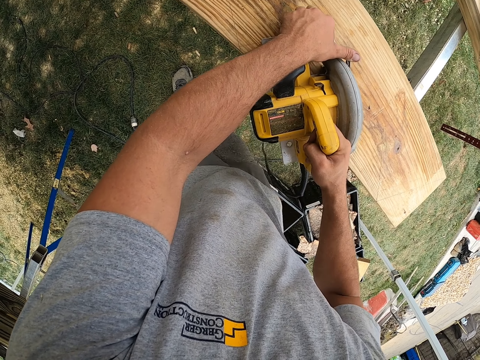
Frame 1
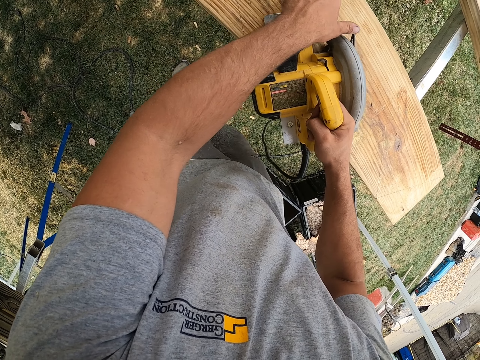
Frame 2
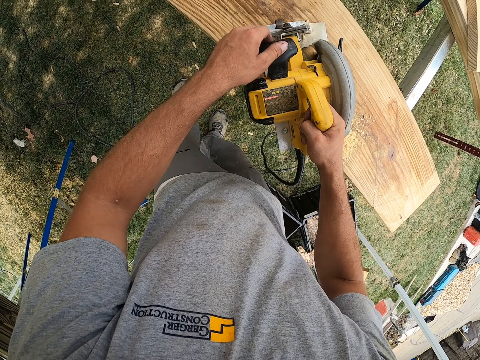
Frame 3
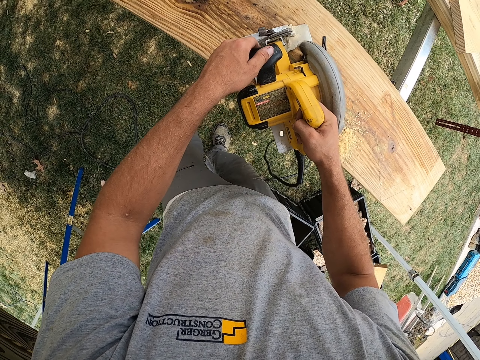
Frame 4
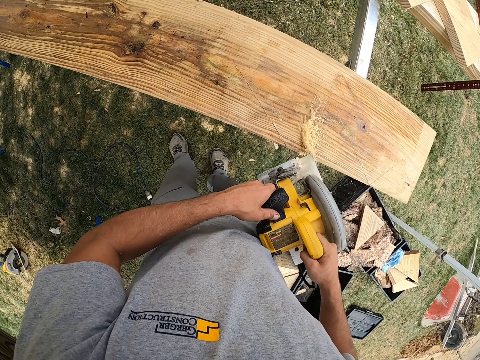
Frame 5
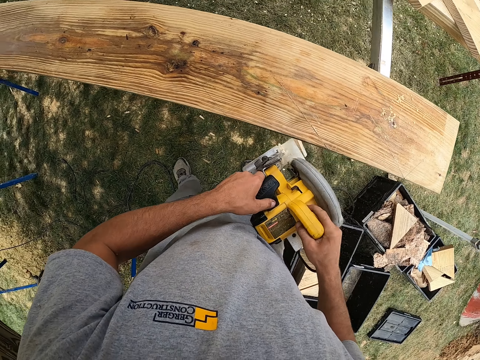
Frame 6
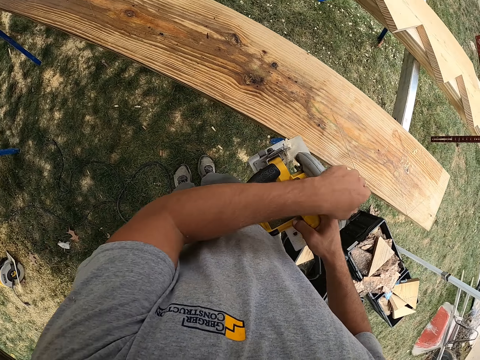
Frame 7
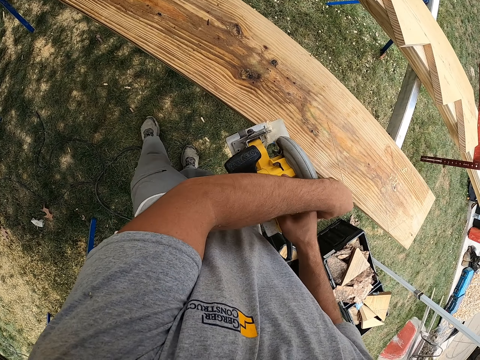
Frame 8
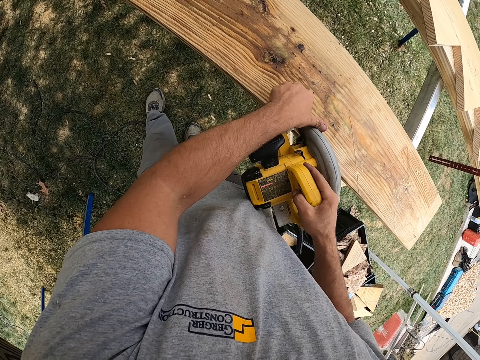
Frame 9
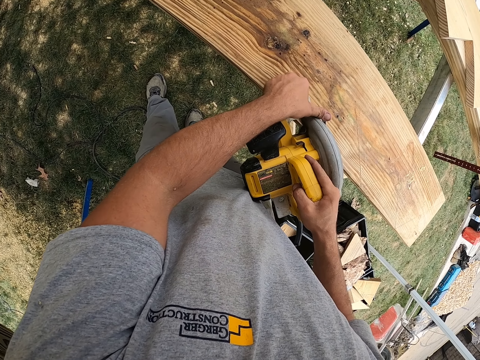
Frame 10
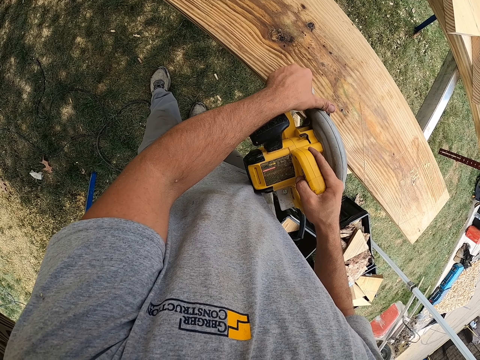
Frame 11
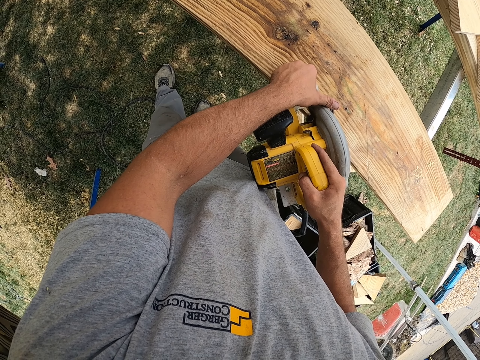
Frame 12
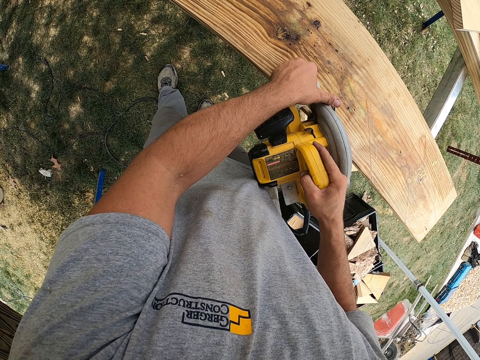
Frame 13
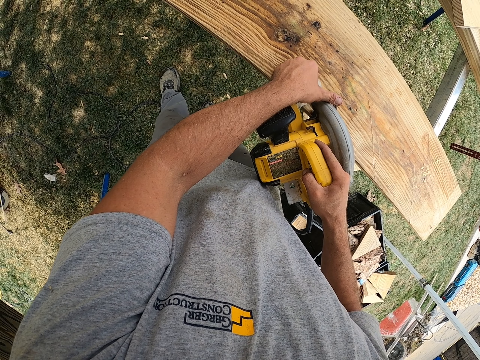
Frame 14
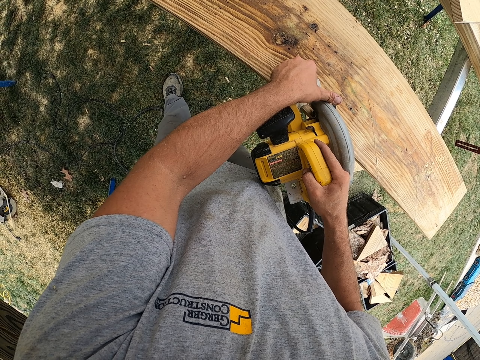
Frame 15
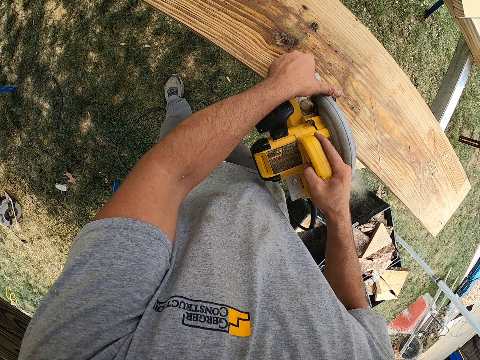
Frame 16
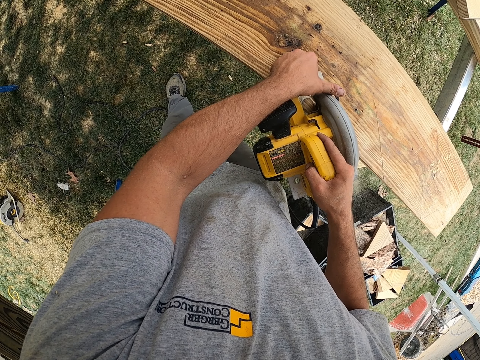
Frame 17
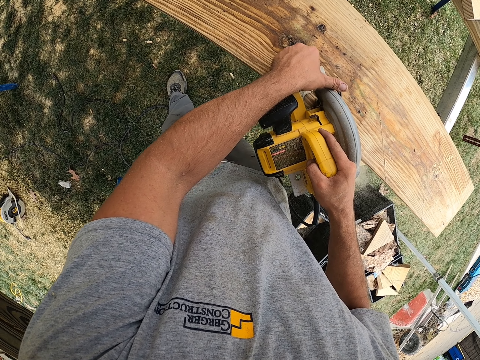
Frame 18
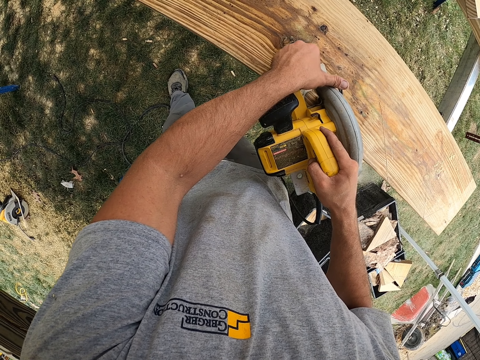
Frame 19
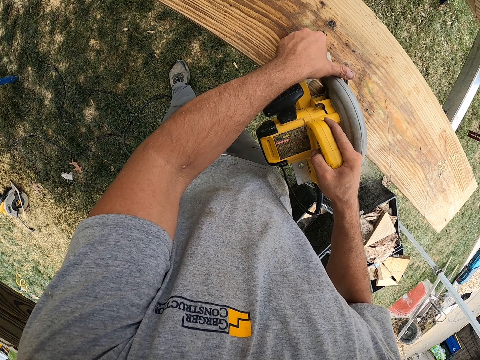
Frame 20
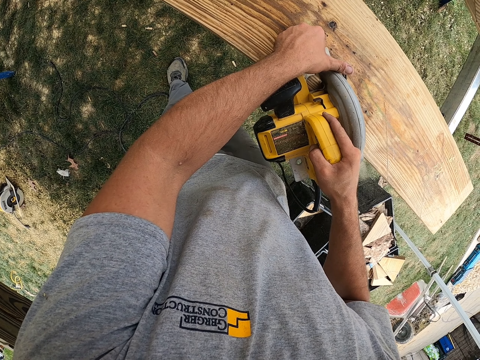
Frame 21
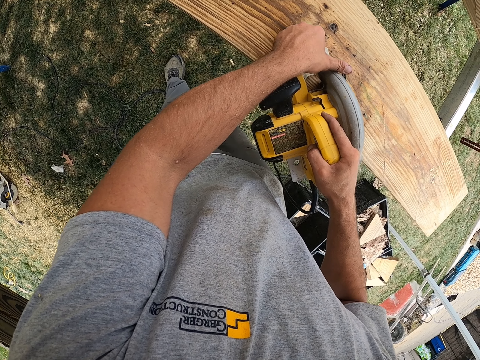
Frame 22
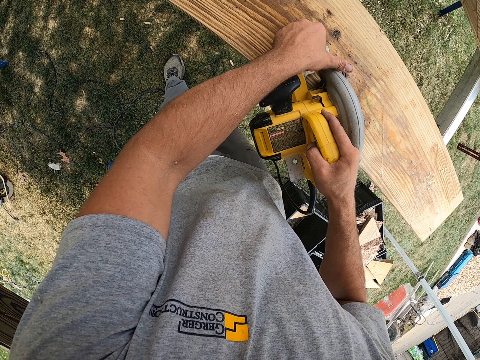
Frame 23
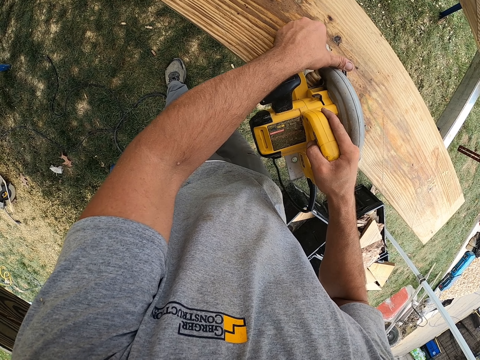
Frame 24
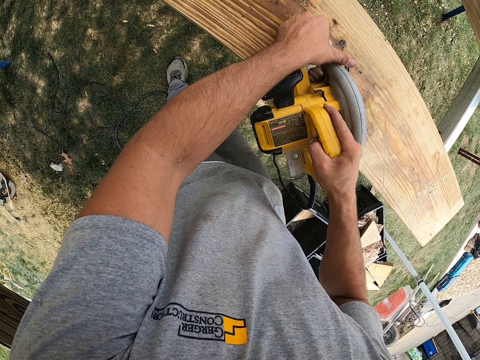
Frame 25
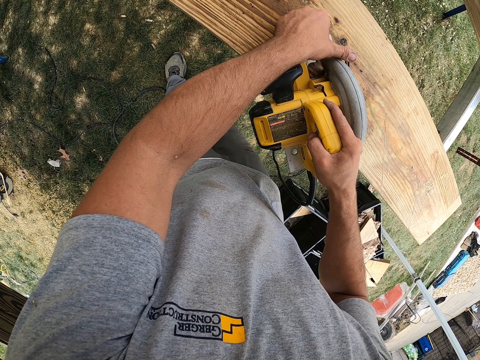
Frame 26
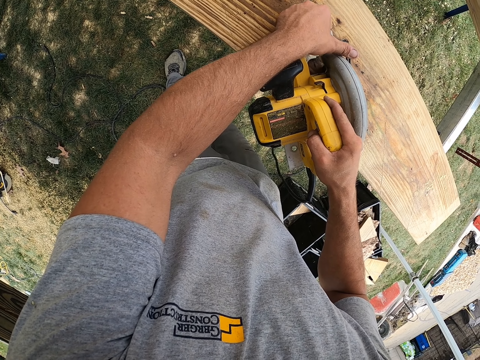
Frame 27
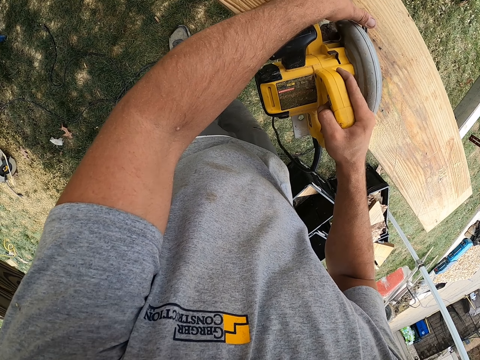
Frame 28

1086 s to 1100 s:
The camera wearer holds the circular saw. They remove the saw from the plank. They adjust the circular saw. They cut the piece of wood with the circular saw. They put the saw on the plank.

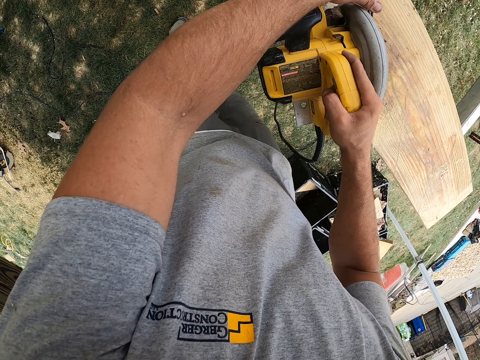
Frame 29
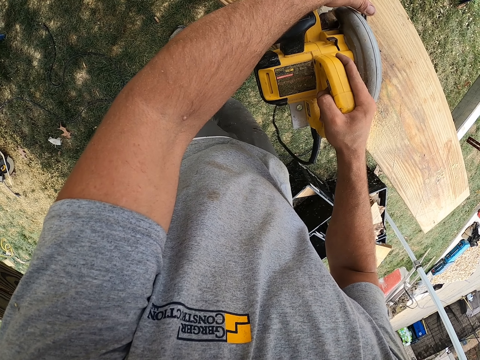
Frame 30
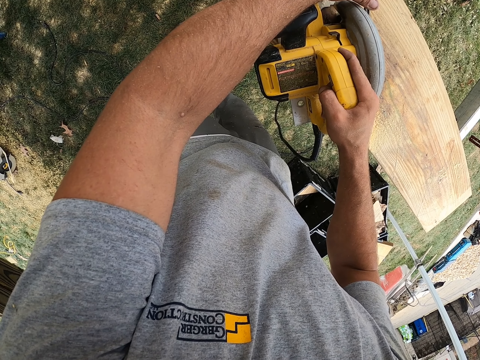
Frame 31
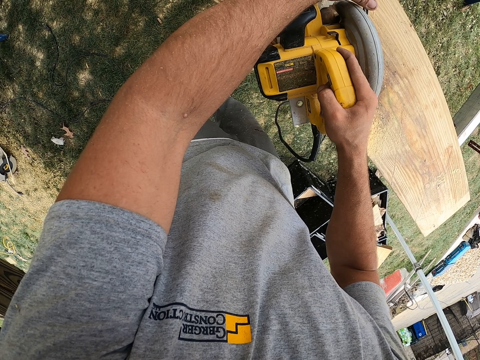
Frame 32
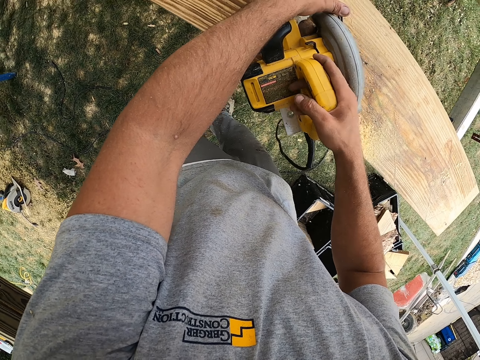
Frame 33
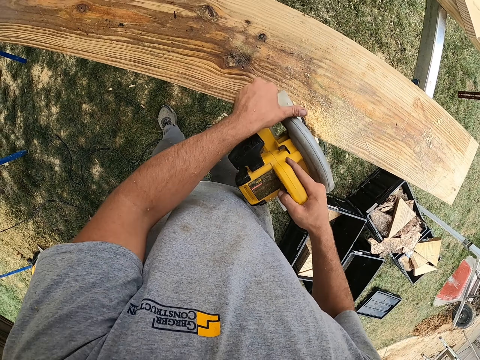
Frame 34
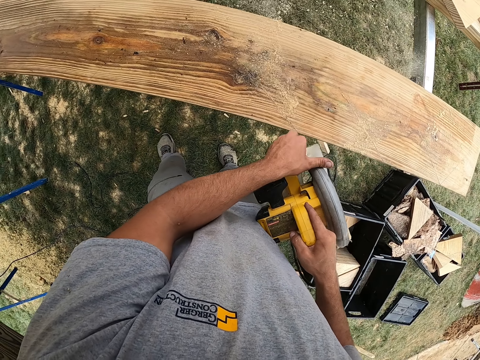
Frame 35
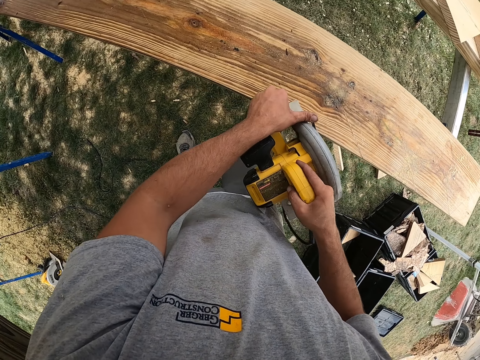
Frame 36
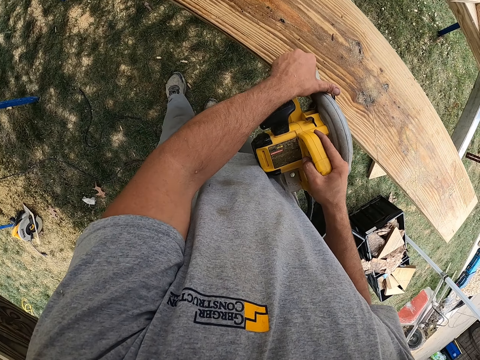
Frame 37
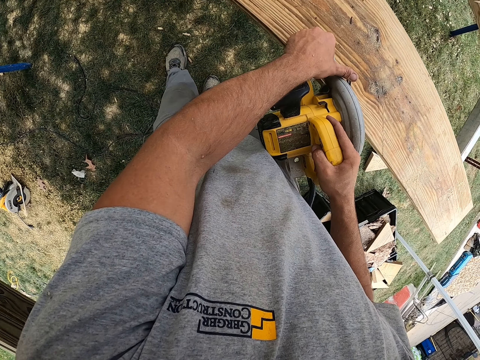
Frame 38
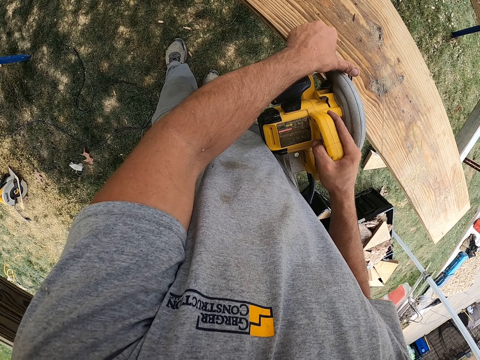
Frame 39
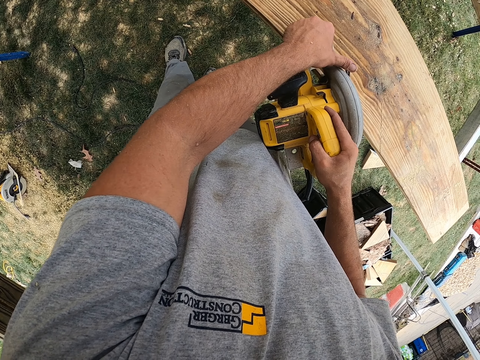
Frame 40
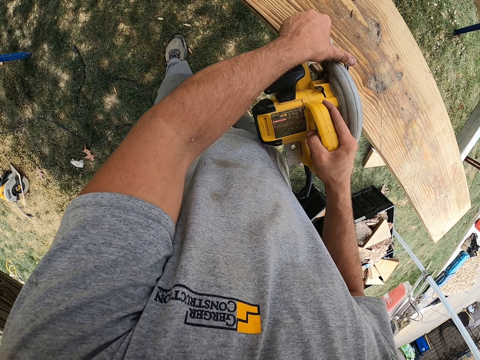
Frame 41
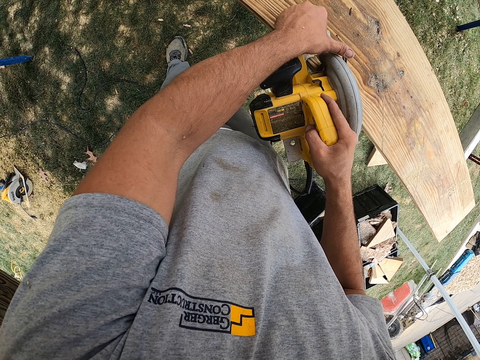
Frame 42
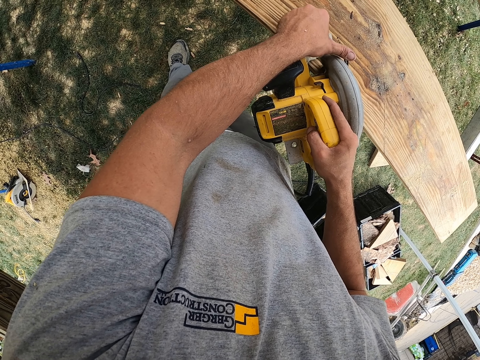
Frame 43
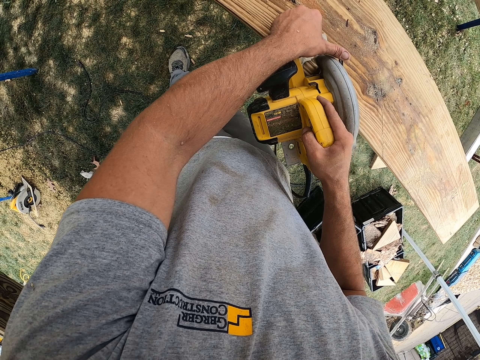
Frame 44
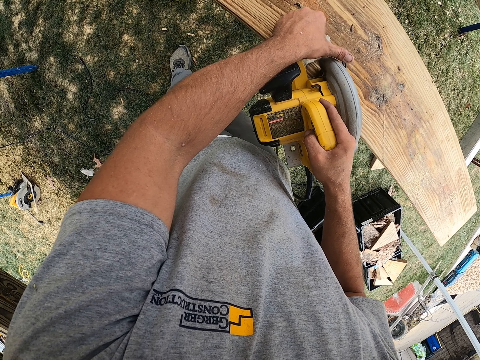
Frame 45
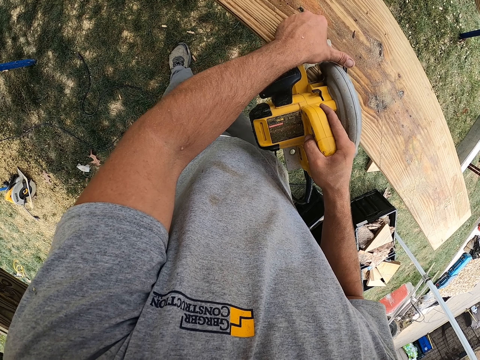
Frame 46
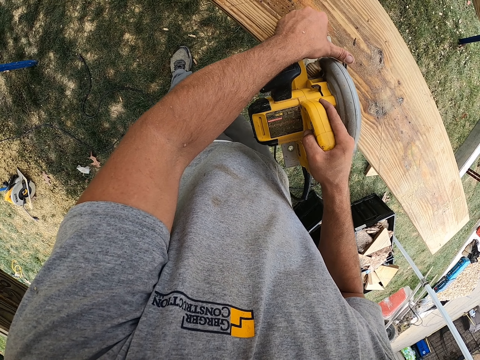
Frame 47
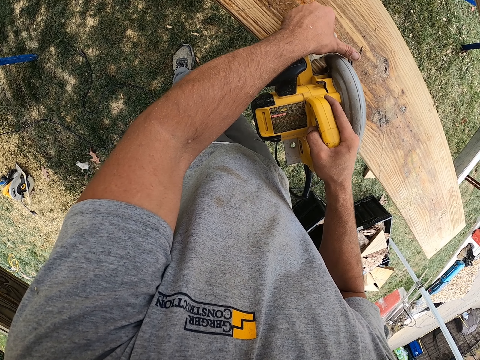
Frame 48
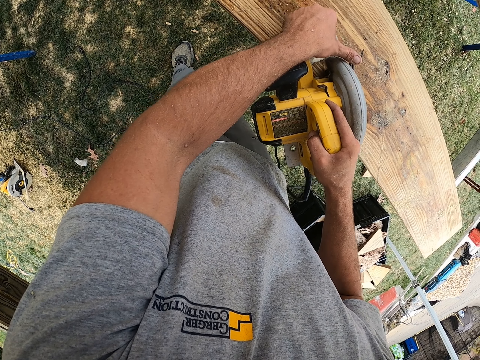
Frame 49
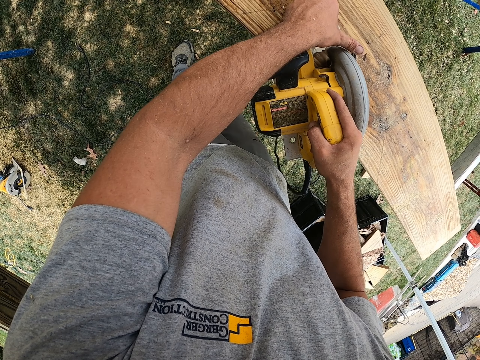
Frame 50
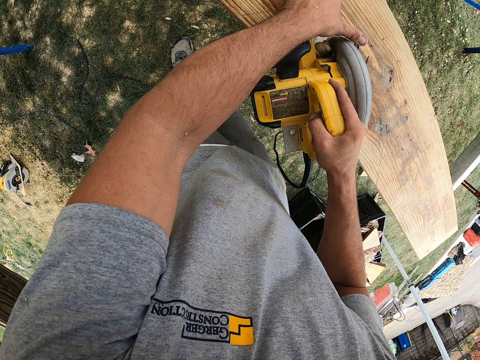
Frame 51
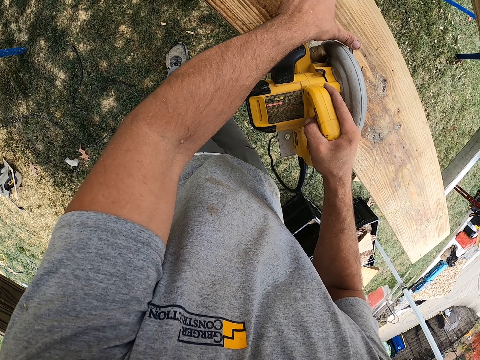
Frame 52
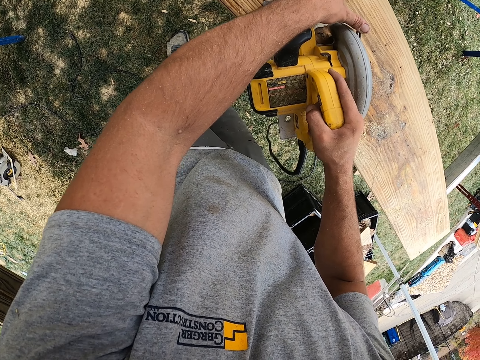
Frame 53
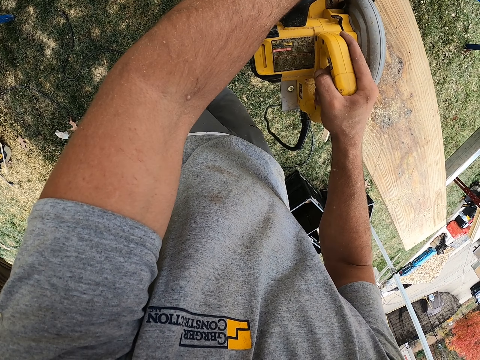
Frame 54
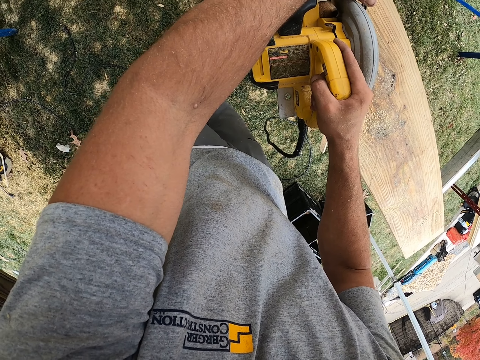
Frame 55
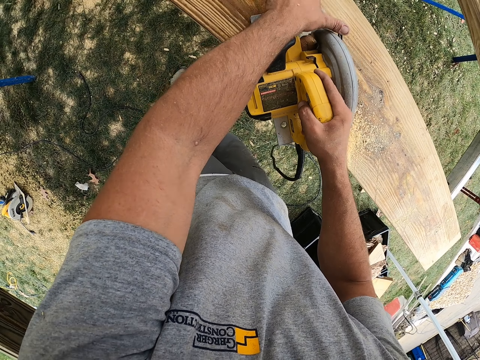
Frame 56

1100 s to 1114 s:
The camera wearer blows the saw dust on the wood using the circular saw. They cut the wood using the circular saw.
